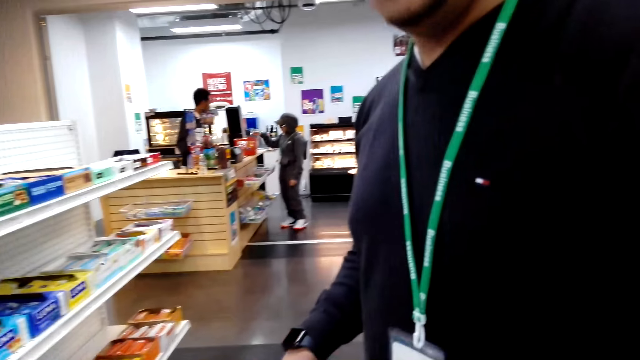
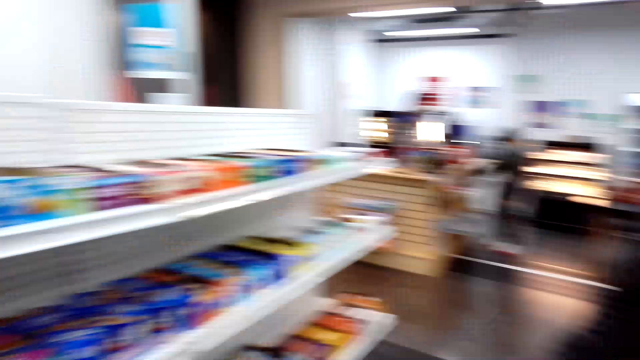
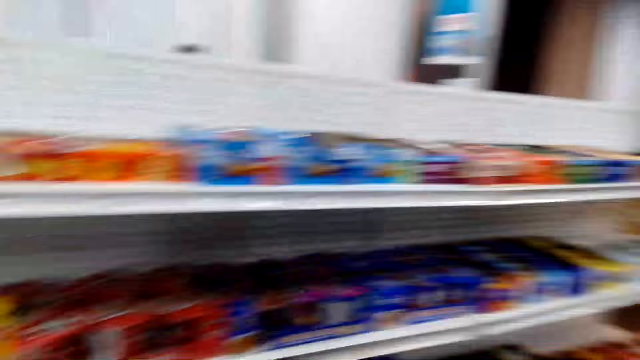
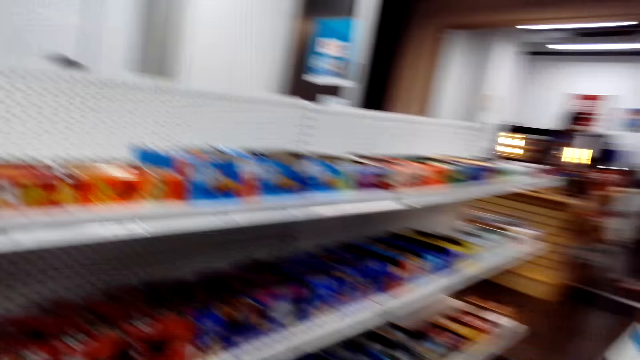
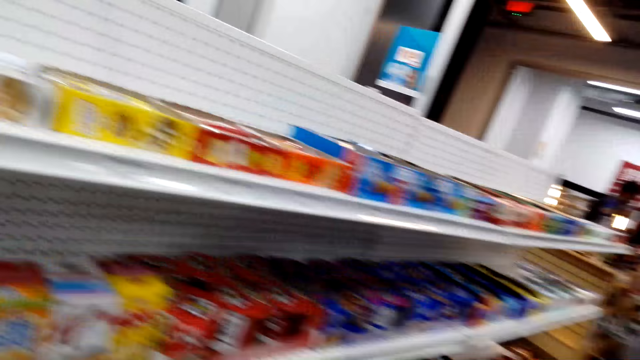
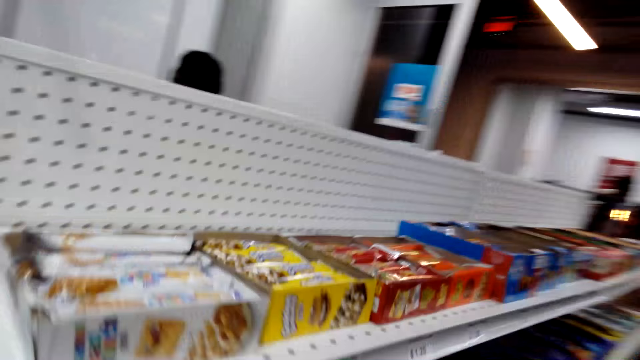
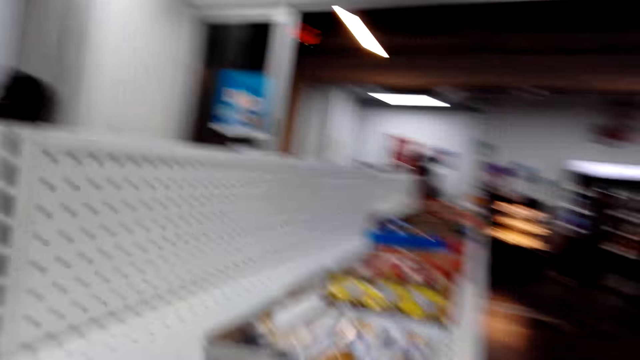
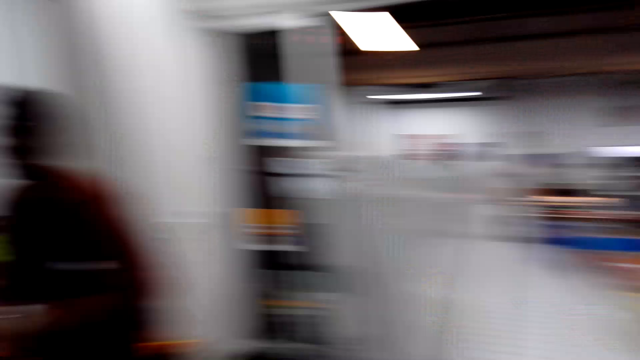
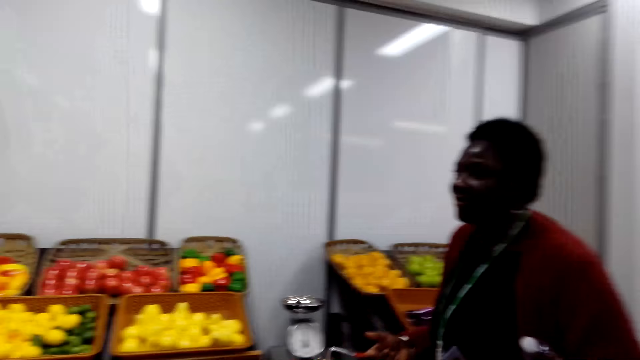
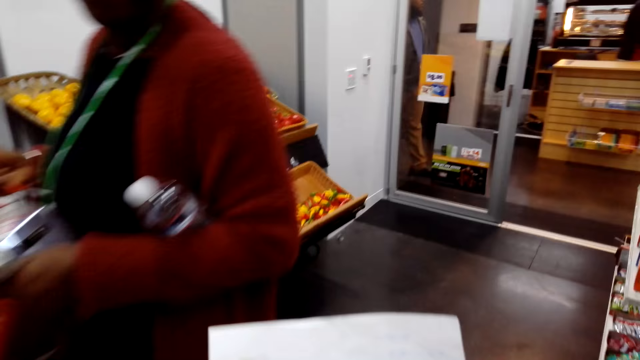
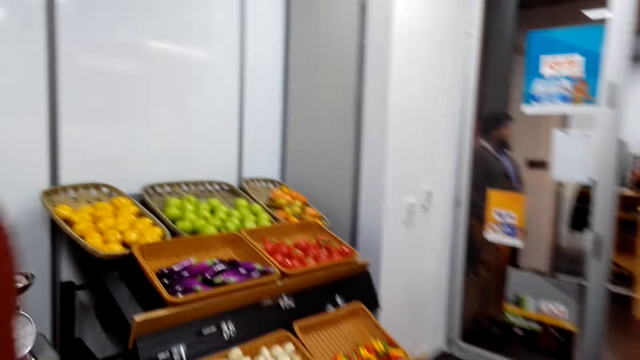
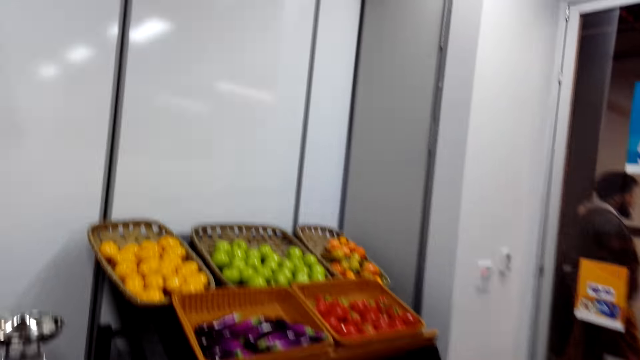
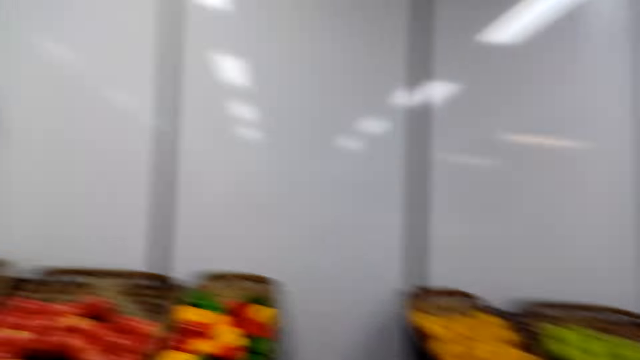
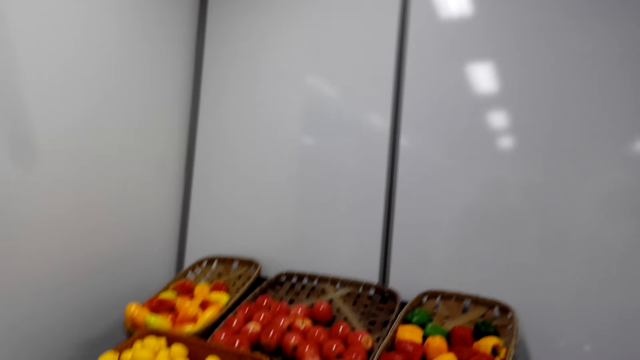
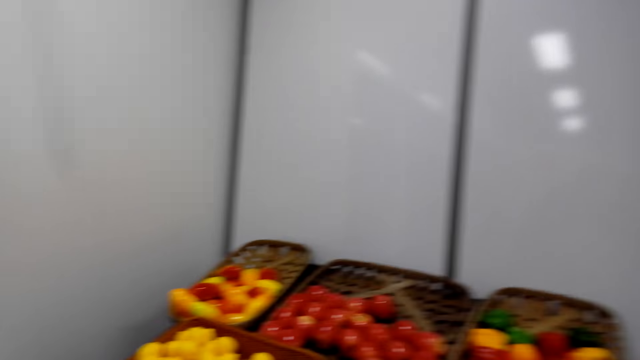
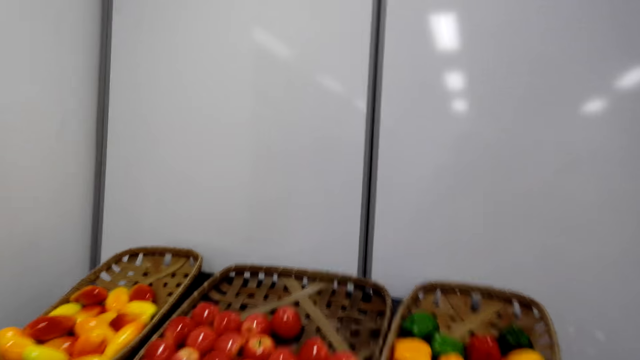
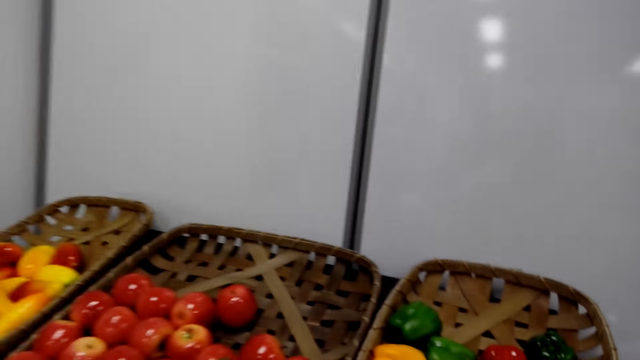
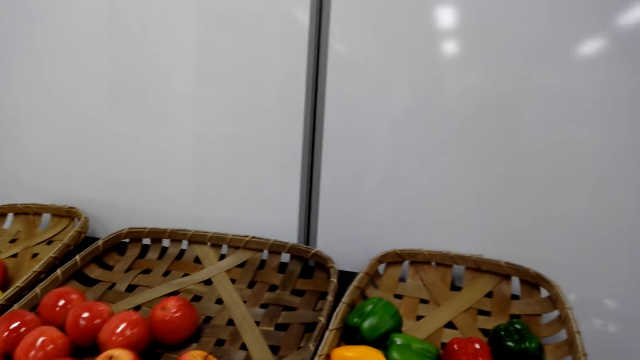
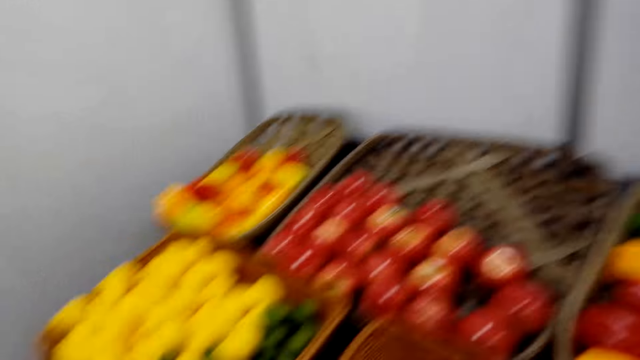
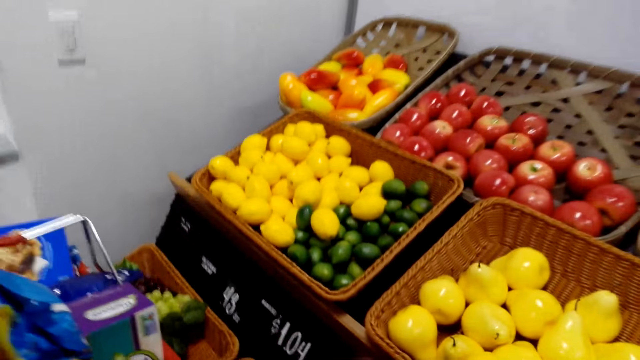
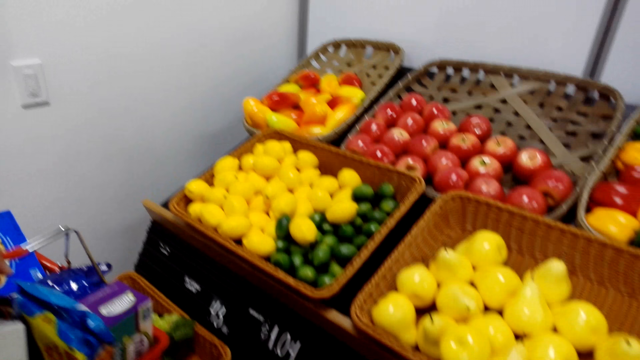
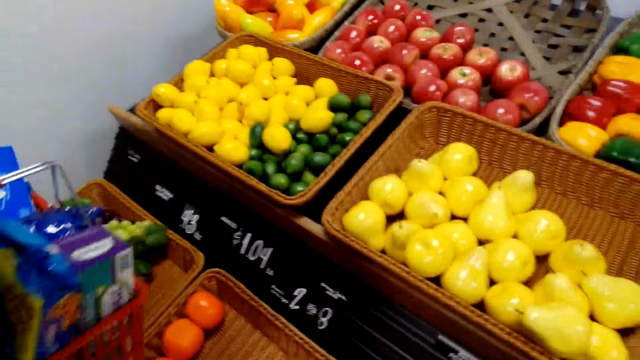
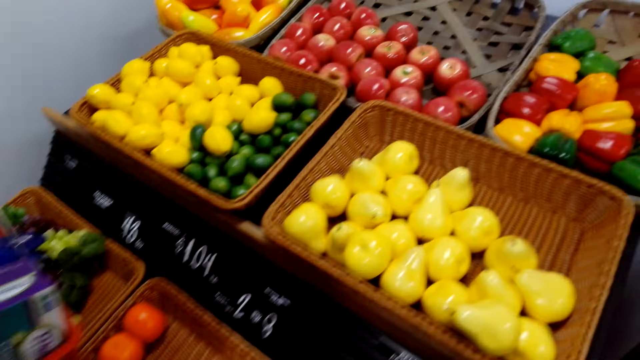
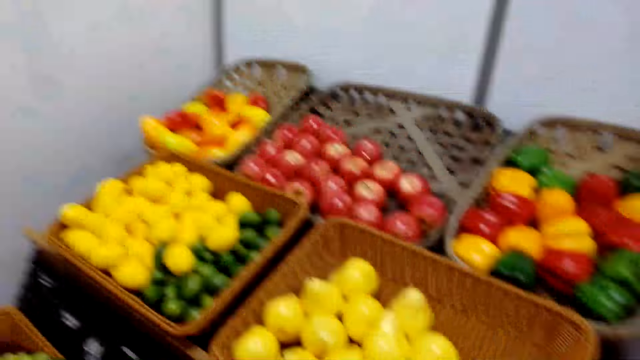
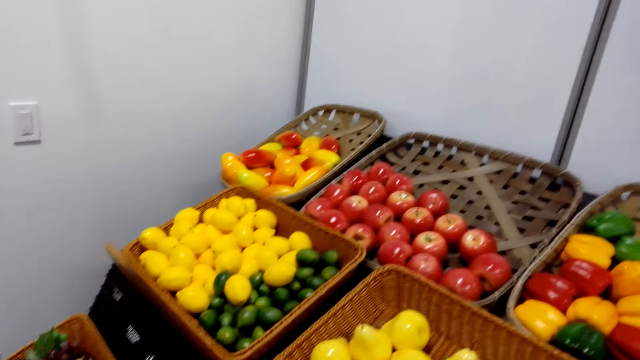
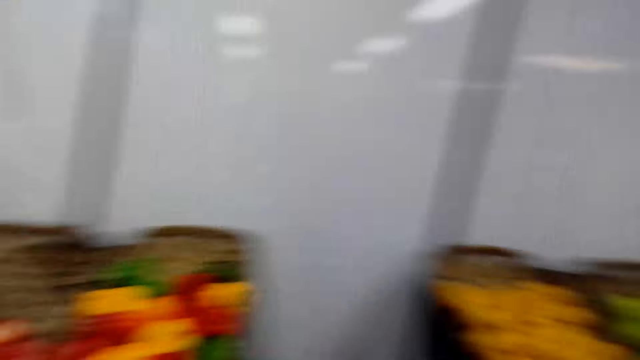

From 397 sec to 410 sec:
A man speaks to the camera wearer. The camera wearer looks around the items and walks around the shop. The man walks around the shop. A woman walks around the shop. The camera wearer reads the shopping list. They walk towards the fruits. They look at the fruits. The man speaks. The camera wearer converses with the man. They check the apples. They converse with the man.

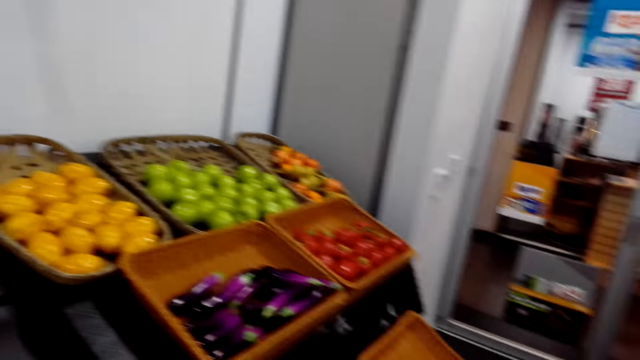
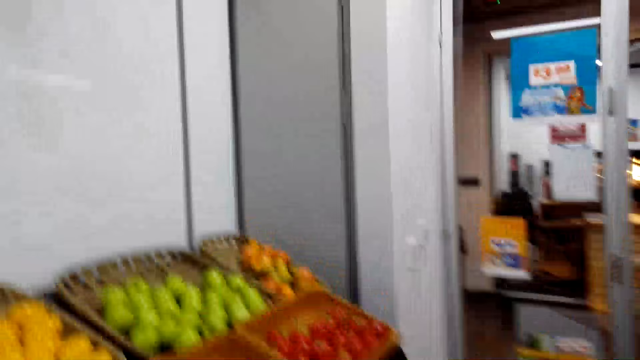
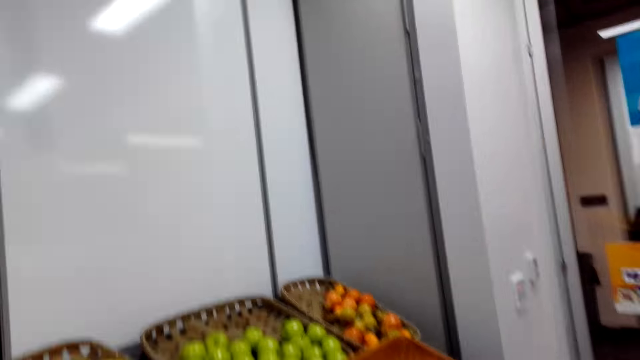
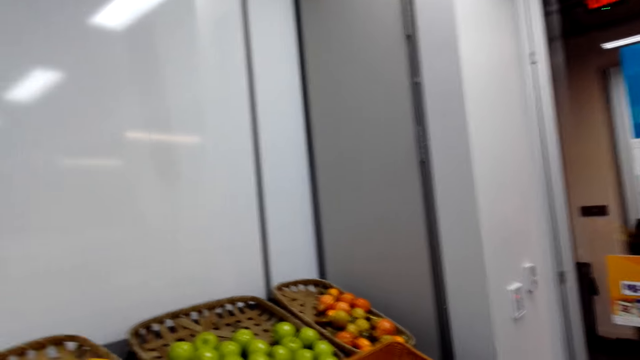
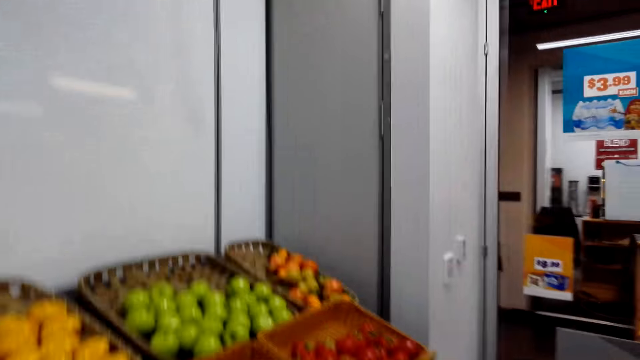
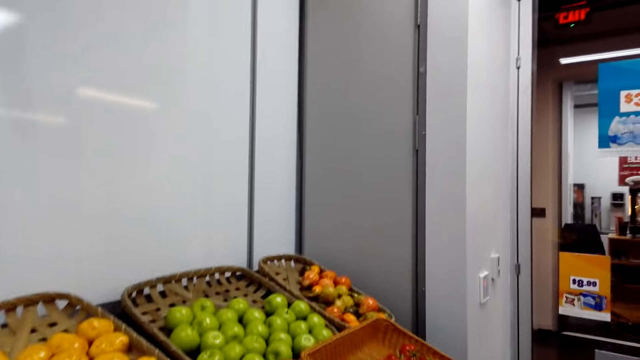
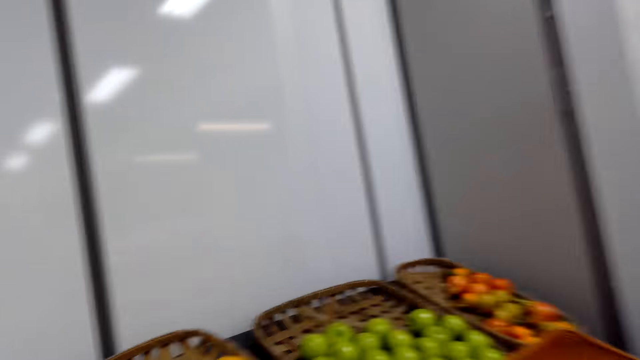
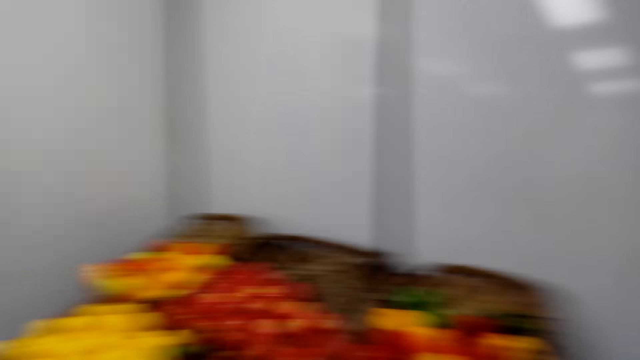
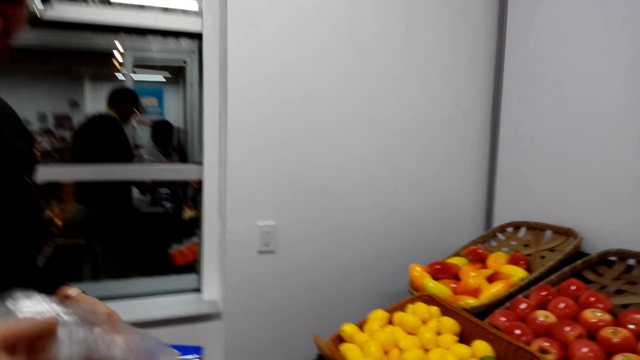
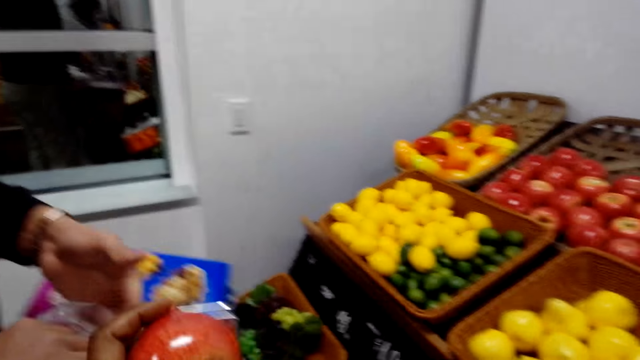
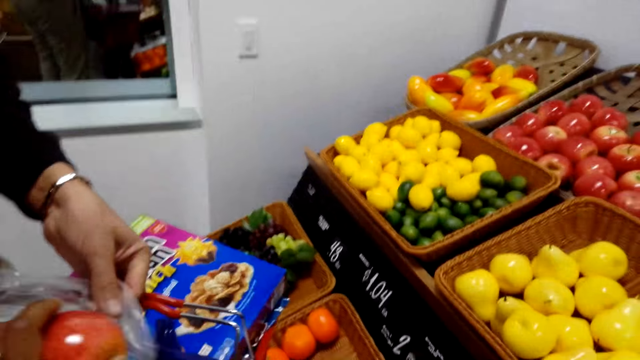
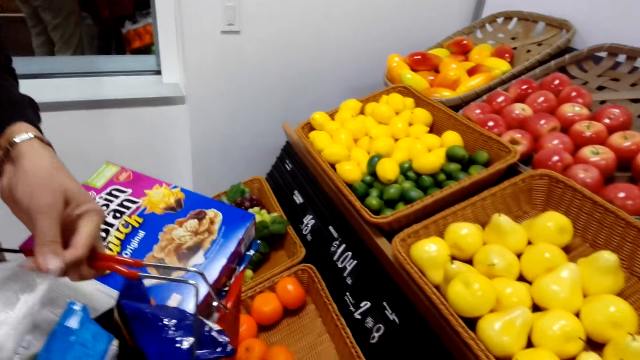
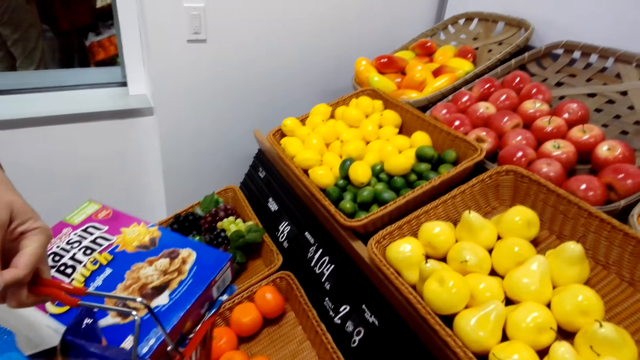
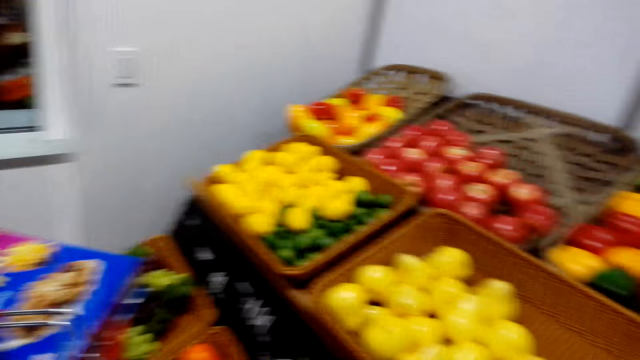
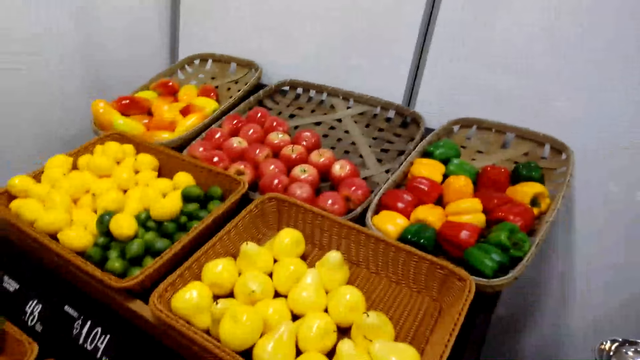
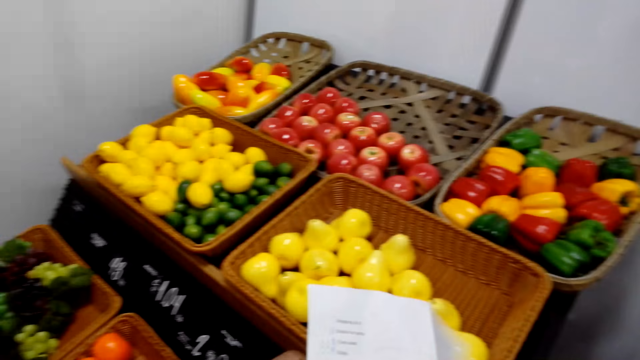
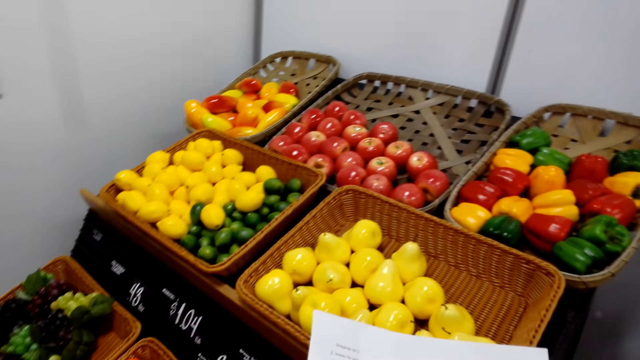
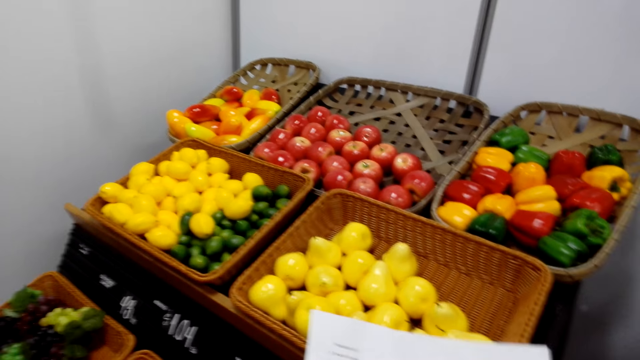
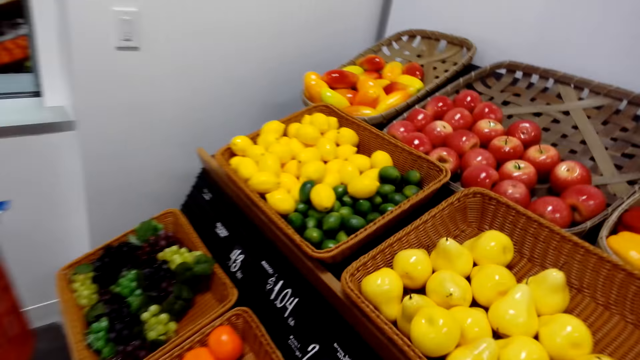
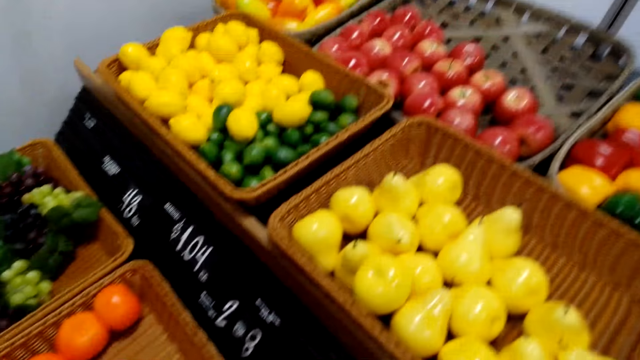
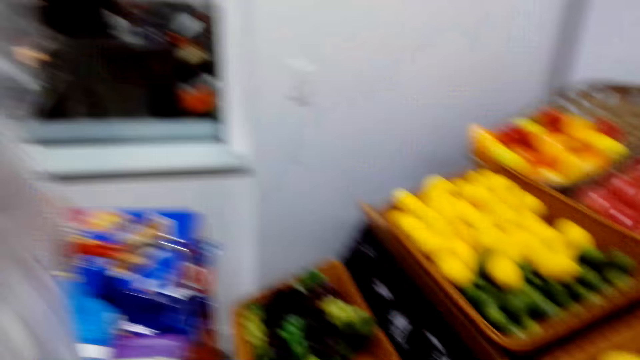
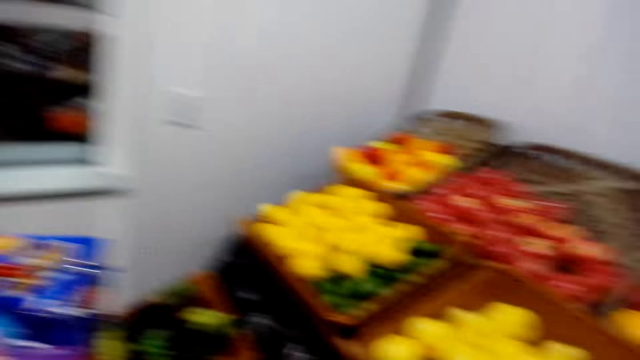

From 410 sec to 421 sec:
The camera wearer looks around the shop. They converse with a man. The man places something in the carrier and checks the polythene bag. The camera wearer looks around the fruits. They read the shopping list. They converse with the man.
